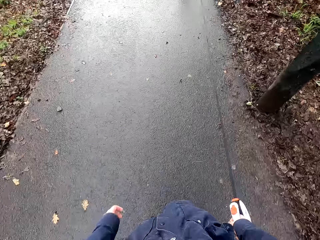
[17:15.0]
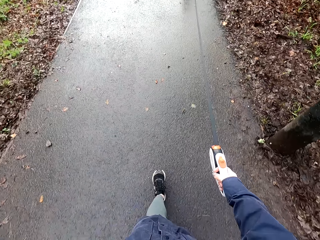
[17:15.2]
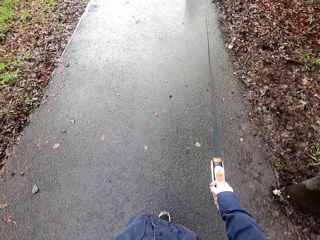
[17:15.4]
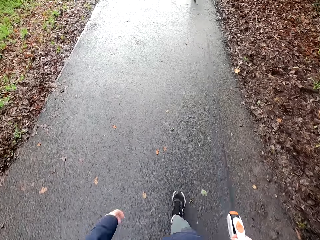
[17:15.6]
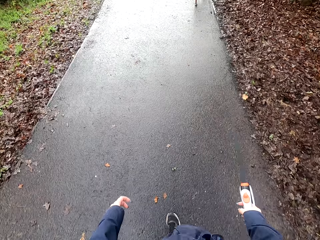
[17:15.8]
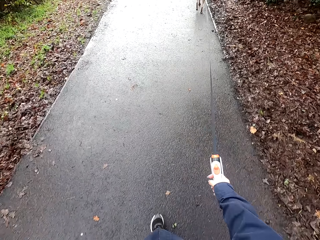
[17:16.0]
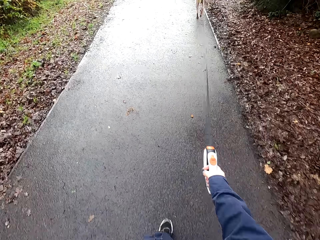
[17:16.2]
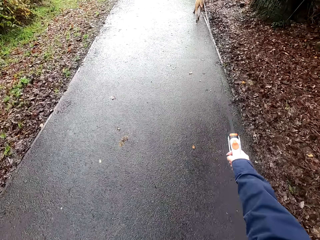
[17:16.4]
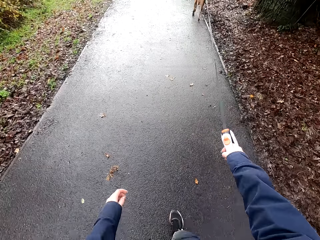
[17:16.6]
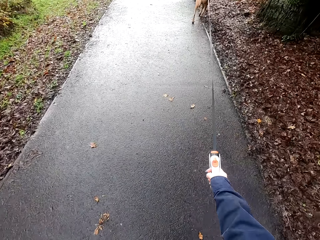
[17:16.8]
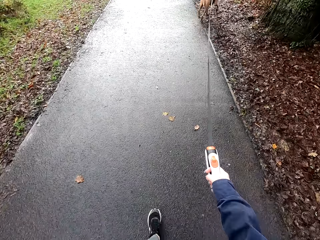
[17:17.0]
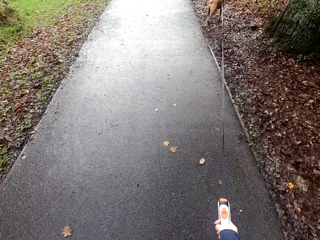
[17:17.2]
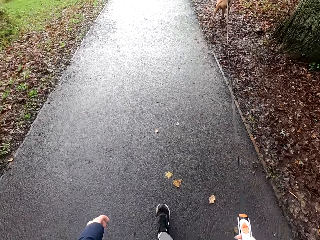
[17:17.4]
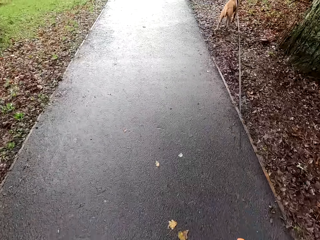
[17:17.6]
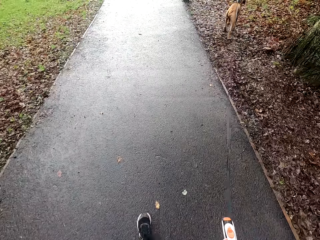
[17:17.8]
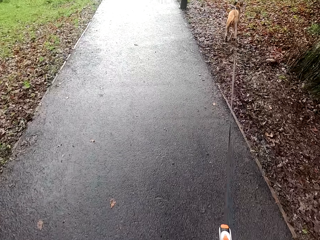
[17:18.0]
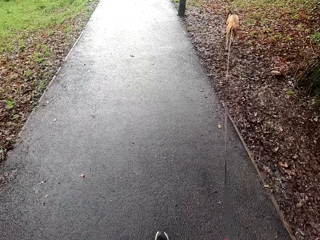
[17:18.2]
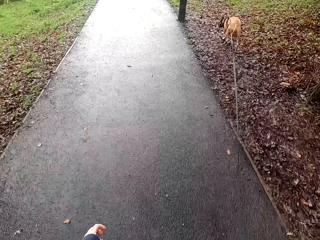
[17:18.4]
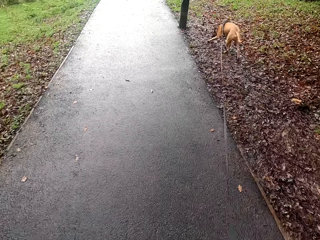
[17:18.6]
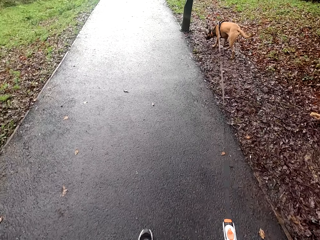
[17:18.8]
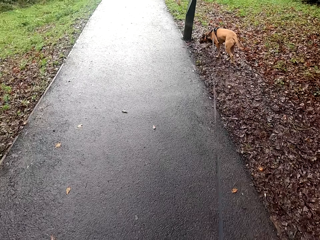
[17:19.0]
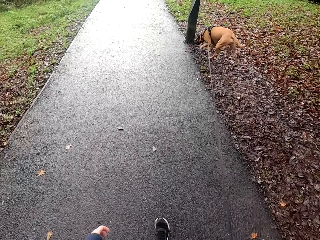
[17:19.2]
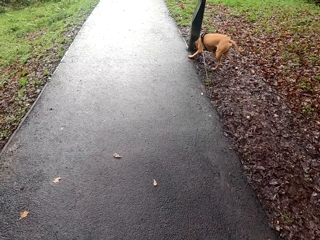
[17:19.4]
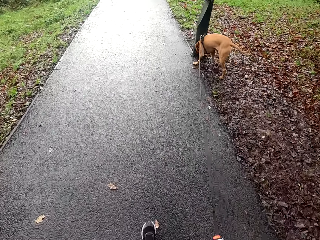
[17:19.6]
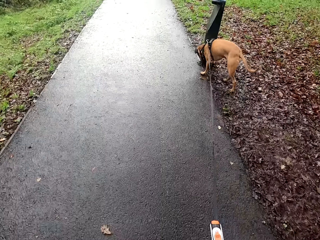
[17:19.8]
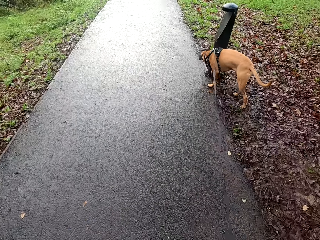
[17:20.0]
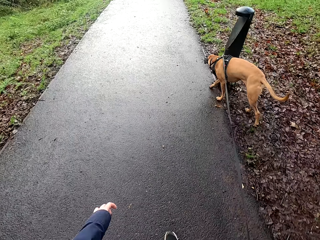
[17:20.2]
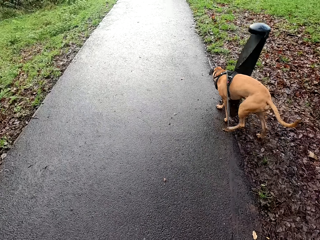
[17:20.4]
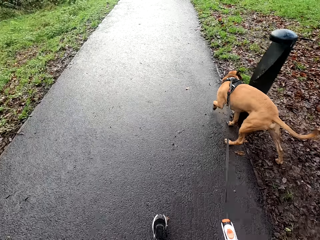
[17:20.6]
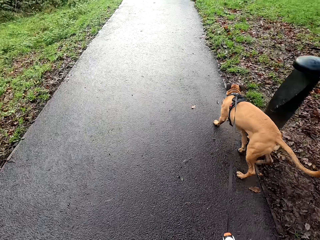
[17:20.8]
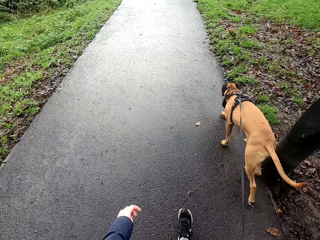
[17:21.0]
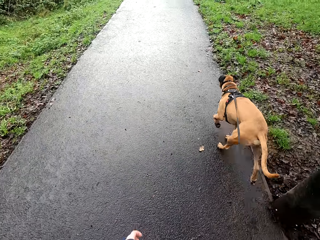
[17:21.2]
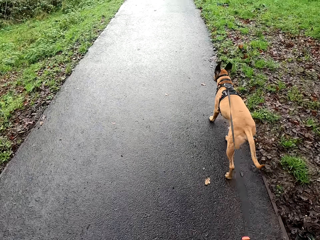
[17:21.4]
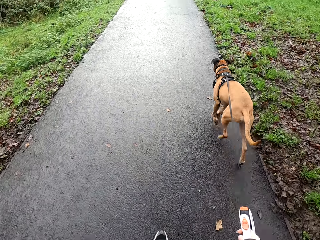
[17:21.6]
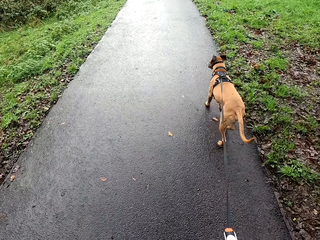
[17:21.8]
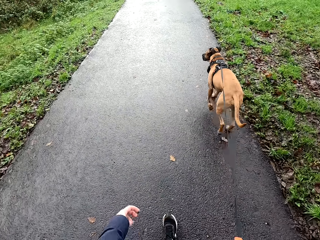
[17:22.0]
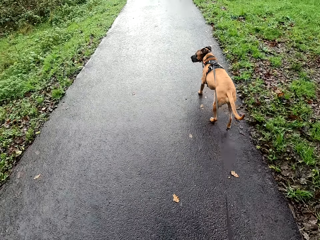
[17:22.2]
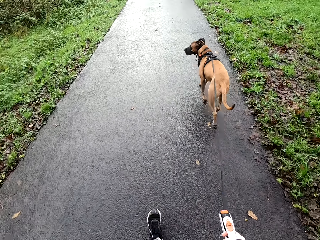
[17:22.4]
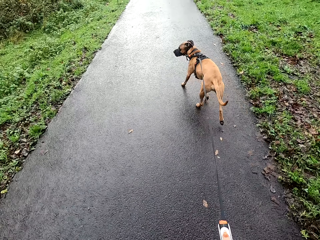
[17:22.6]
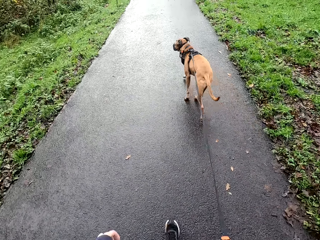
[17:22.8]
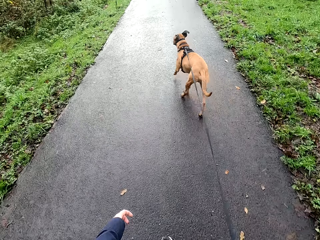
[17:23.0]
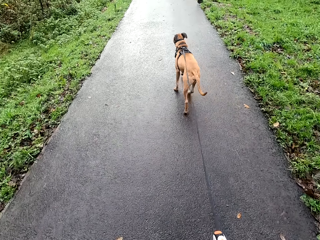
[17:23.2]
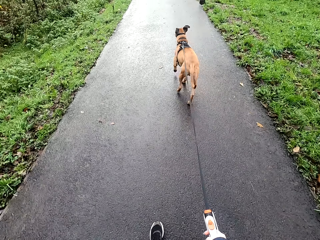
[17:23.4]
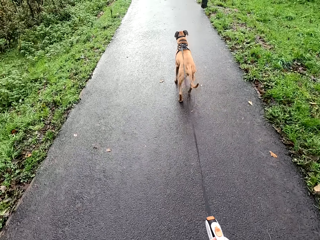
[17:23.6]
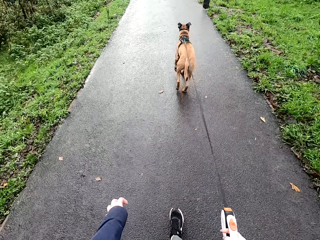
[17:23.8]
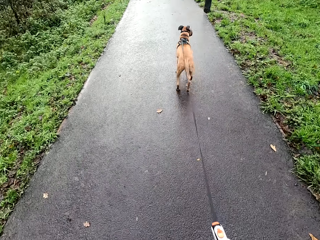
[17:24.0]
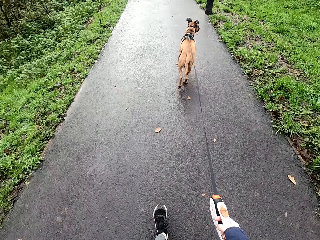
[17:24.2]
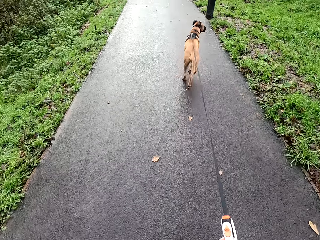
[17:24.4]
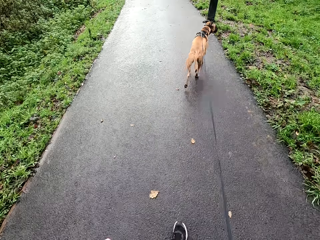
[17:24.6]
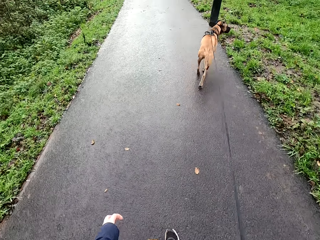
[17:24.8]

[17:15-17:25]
The dog sniffs a pole with its nose.

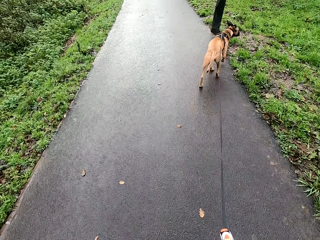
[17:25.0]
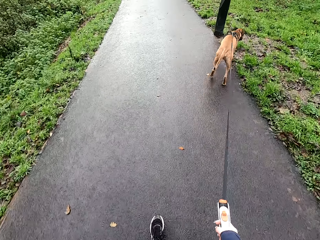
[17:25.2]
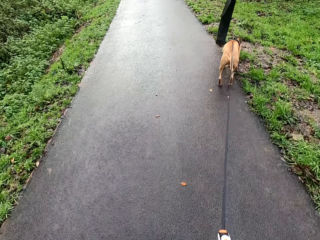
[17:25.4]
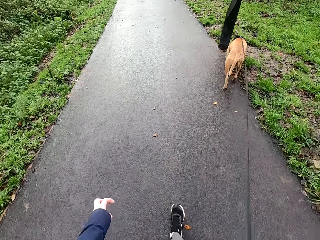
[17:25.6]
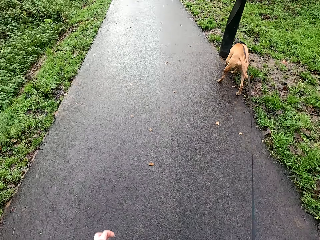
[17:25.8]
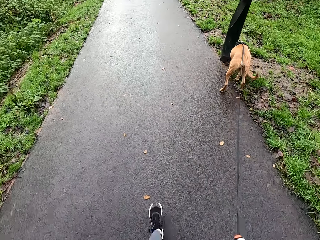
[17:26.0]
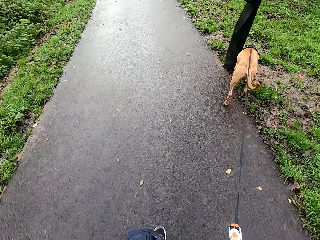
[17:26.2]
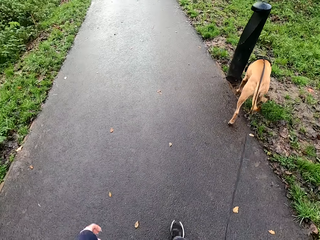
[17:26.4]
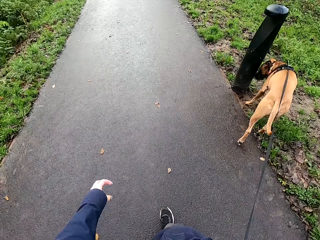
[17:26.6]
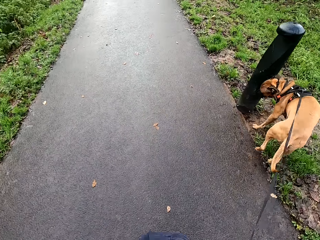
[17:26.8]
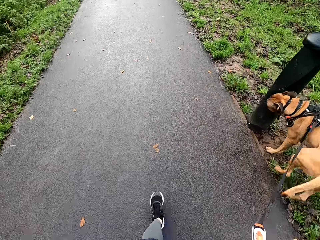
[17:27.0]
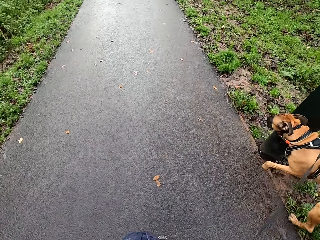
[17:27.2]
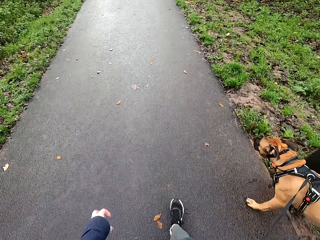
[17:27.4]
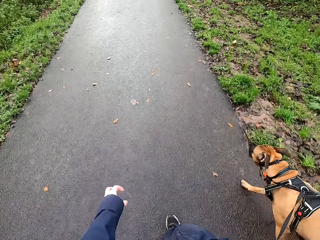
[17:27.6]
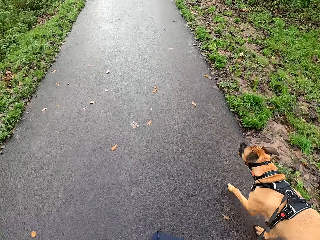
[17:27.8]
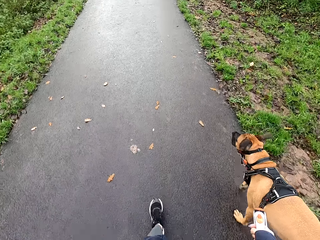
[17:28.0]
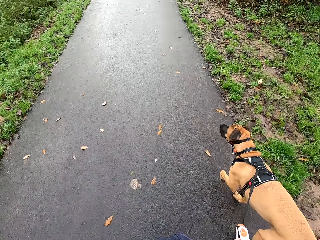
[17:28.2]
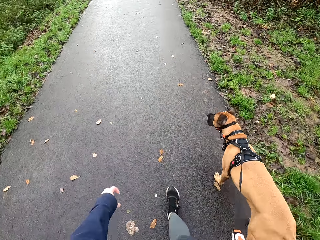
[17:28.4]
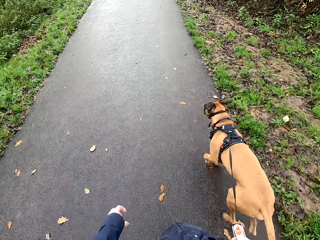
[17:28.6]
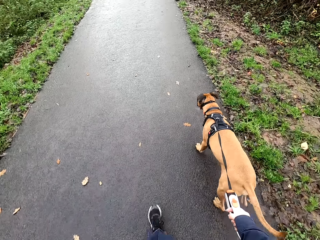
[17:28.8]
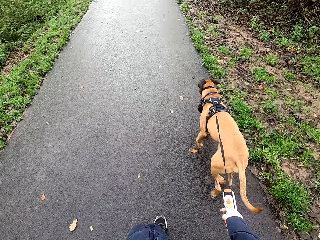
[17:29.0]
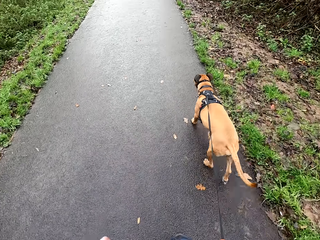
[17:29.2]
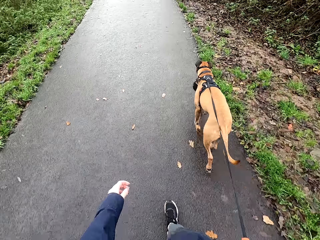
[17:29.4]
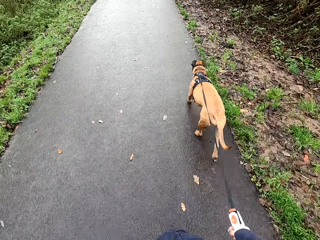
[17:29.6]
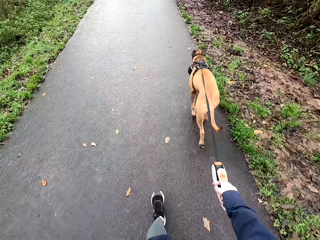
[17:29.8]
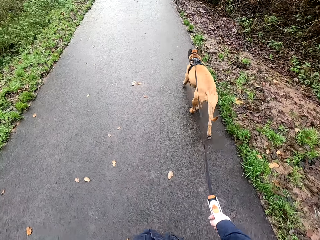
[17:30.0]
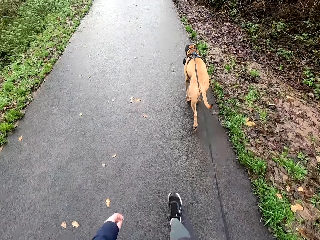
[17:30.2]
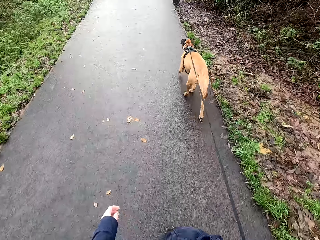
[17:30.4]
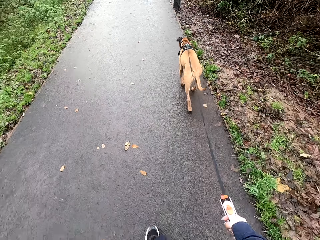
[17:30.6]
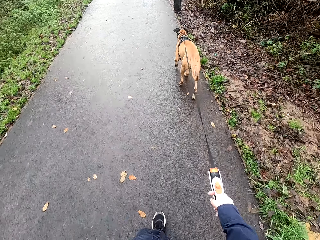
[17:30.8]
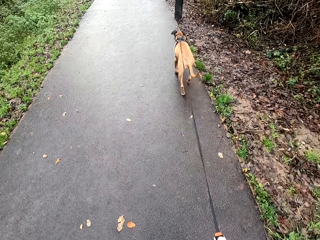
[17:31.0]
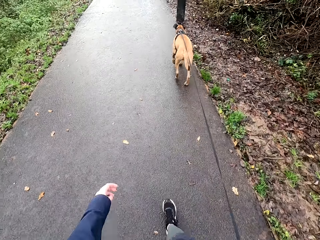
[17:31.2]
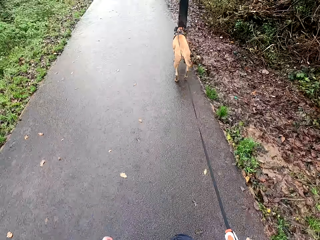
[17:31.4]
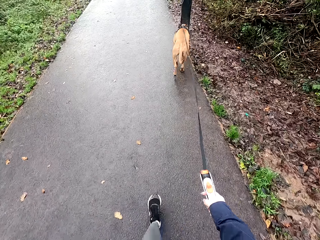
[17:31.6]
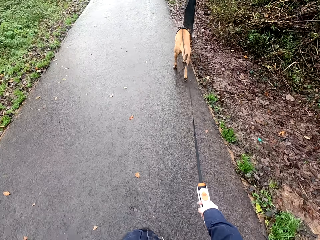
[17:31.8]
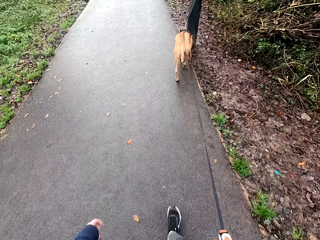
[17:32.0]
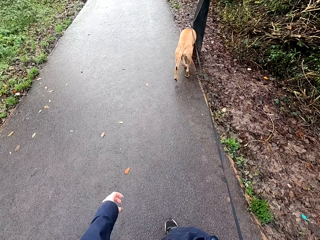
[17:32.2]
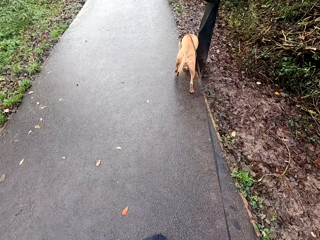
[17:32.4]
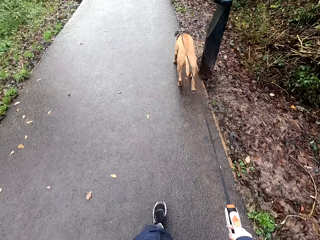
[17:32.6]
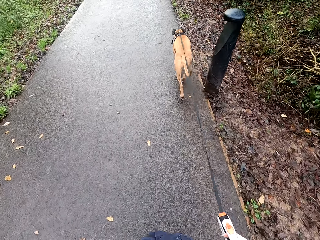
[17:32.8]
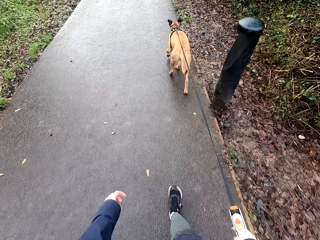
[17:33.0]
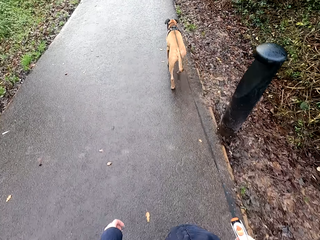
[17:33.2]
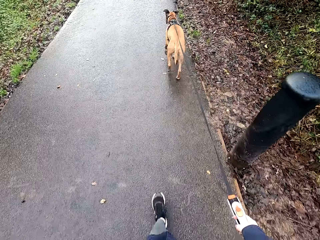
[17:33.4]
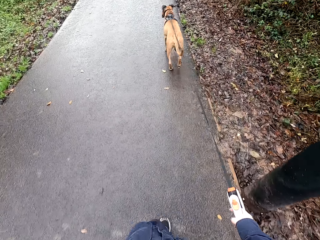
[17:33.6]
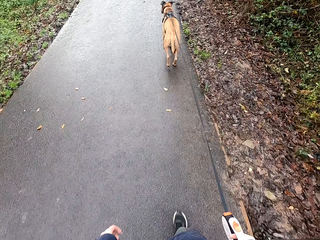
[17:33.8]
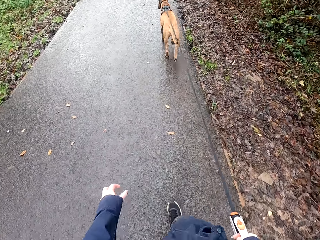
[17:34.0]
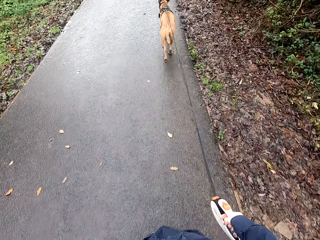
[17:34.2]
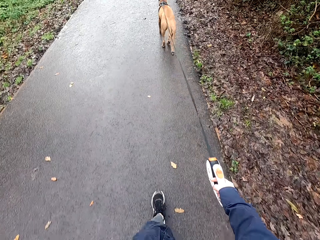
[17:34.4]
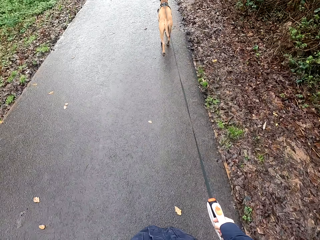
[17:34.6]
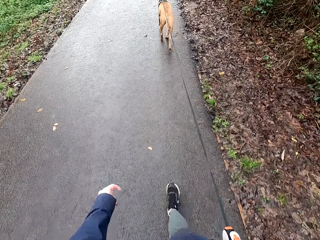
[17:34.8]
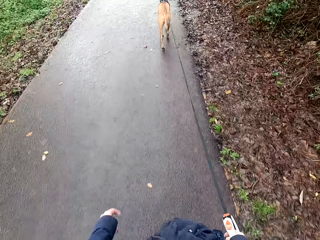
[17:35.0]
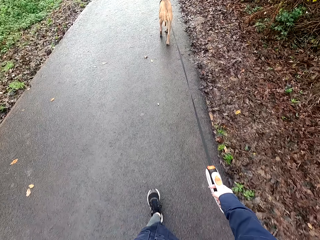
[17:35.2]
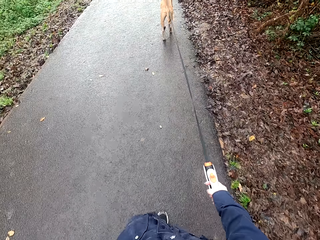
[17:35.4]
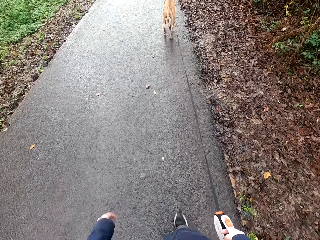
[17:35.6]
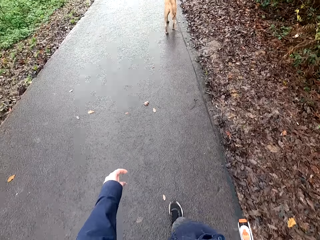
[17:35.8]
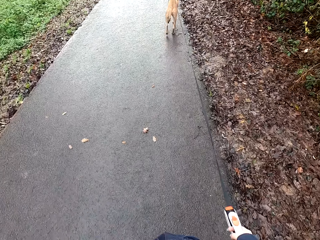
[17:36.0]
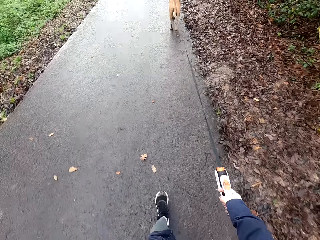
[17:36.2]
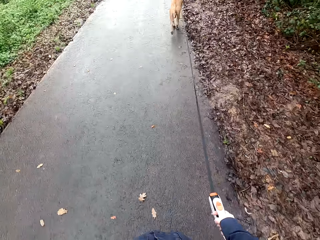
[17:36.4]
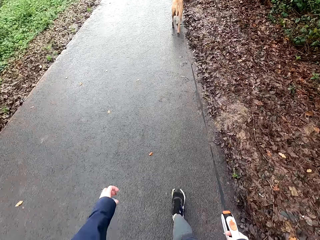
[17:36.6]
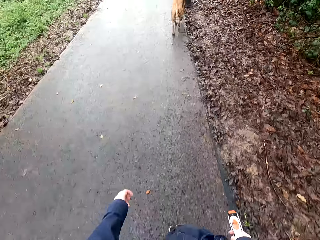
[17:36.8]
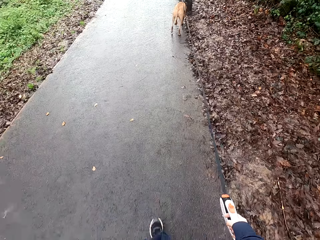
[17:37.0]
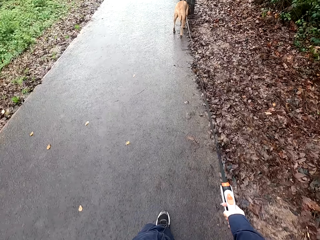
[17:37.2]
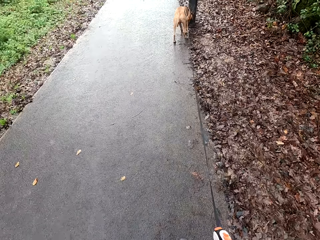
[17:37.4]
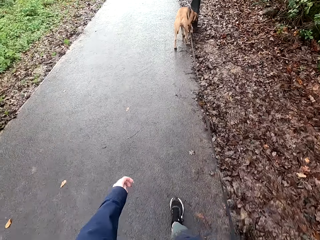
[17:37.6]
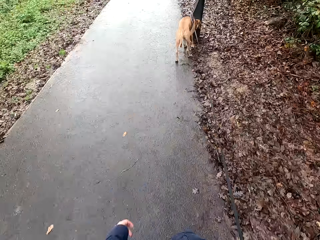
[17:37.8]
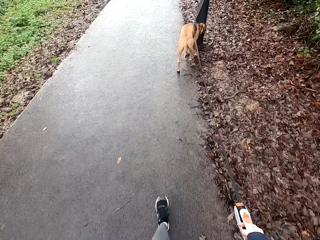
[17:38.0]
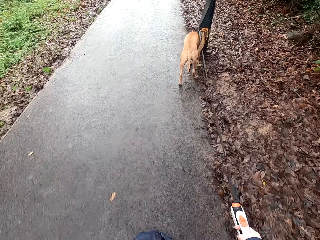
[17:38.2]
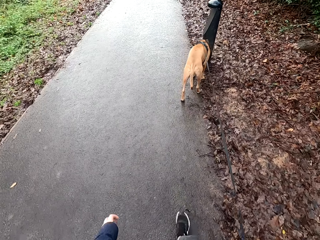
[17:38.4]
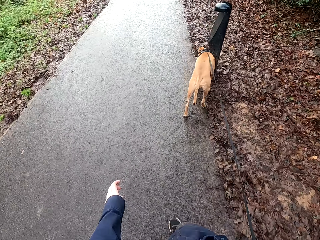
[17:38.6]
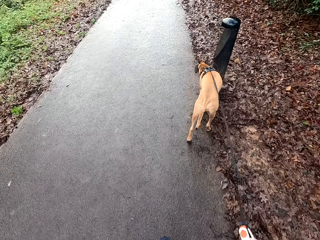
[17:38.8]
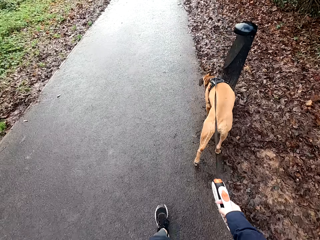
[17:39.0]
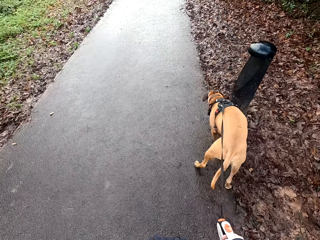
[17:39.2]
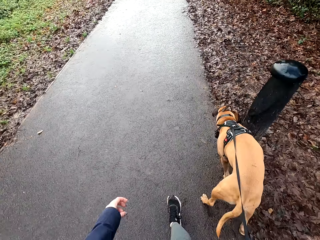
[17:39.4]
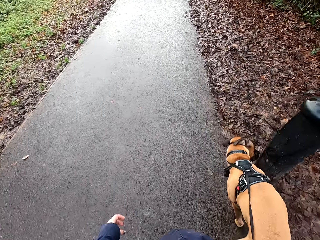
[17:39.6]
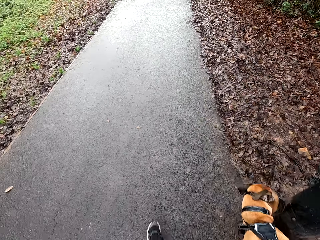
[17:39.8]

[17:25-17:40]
The dog sniffs a pole with its nose. The camera wearer retracts the belt of the retractable dog lead in her right hand. She extends the belt of the retractable dog lead in her right hand. She retracts the belt of the retractable dog lead in her right hand.
